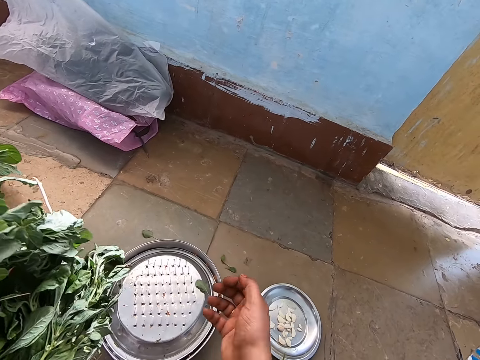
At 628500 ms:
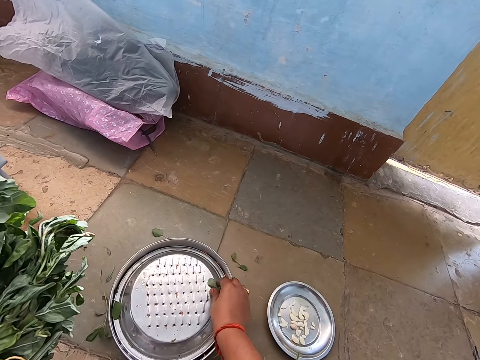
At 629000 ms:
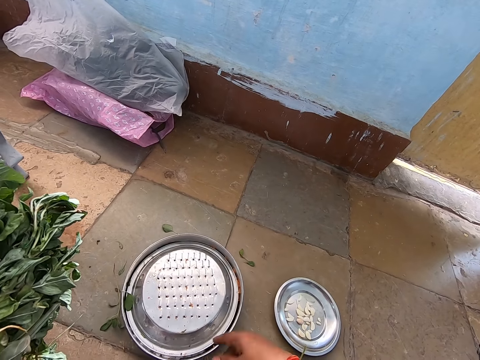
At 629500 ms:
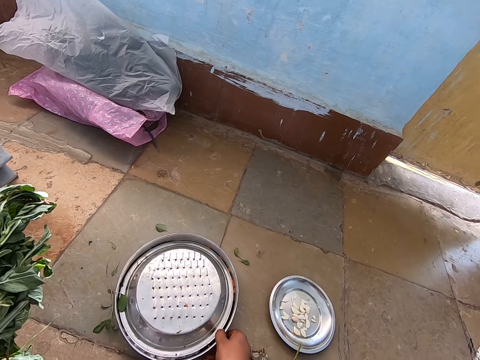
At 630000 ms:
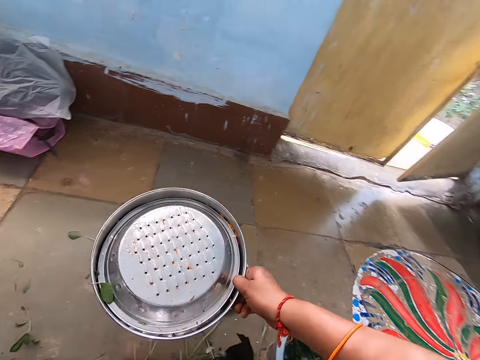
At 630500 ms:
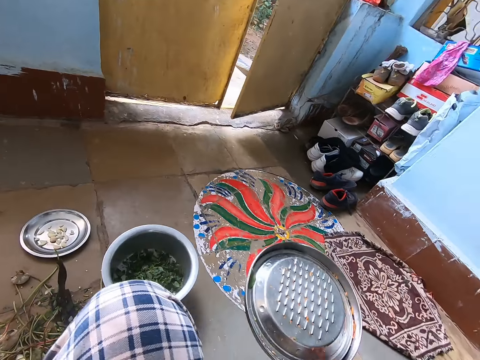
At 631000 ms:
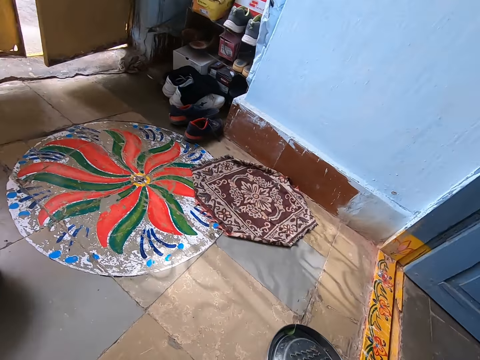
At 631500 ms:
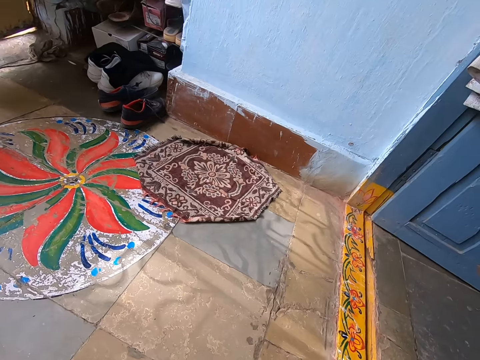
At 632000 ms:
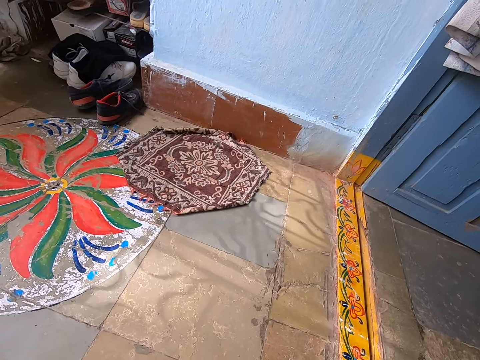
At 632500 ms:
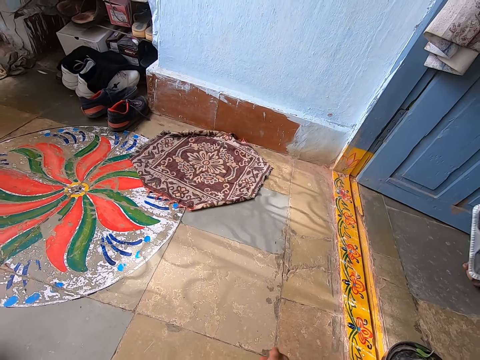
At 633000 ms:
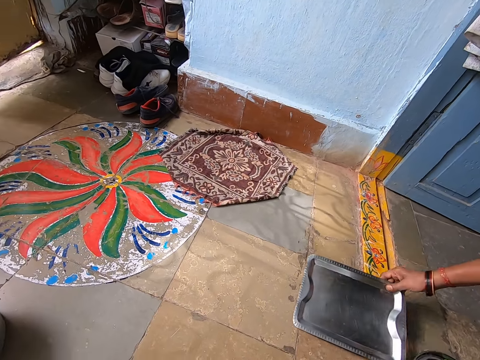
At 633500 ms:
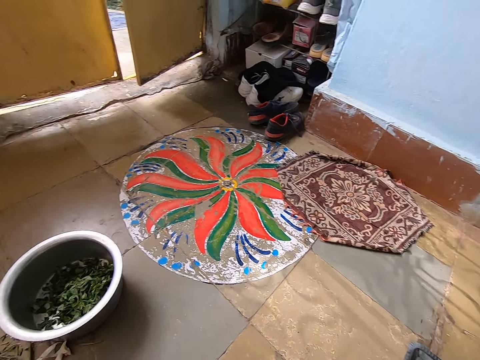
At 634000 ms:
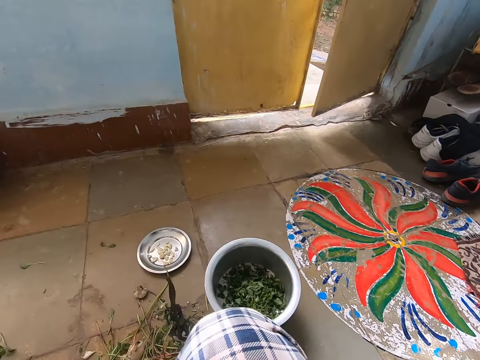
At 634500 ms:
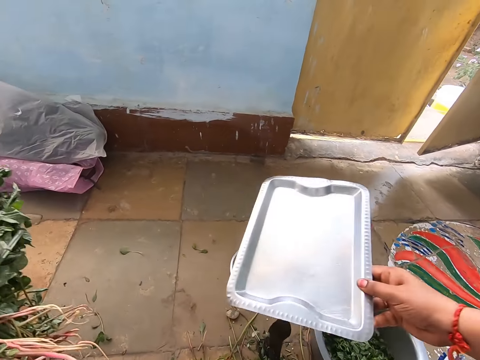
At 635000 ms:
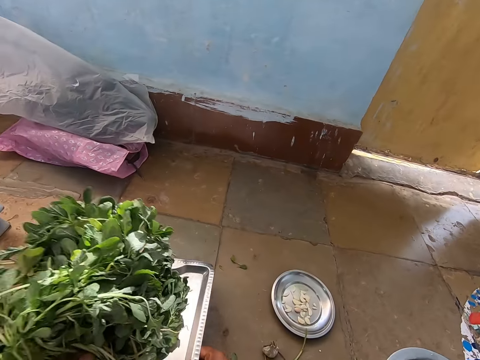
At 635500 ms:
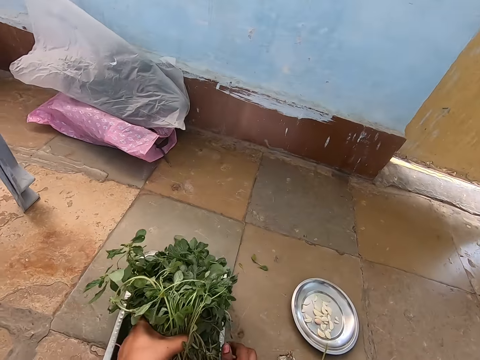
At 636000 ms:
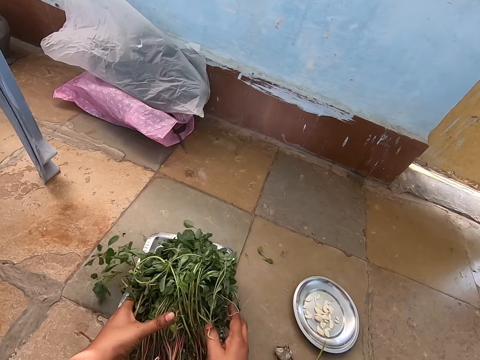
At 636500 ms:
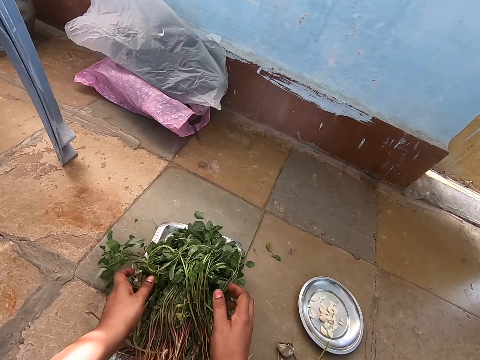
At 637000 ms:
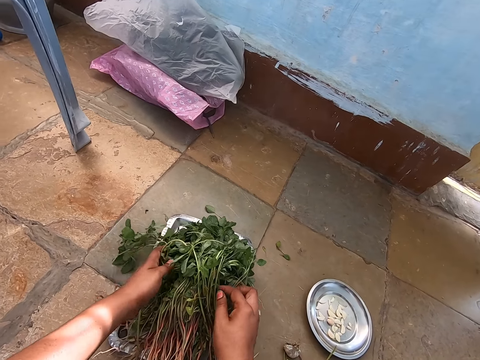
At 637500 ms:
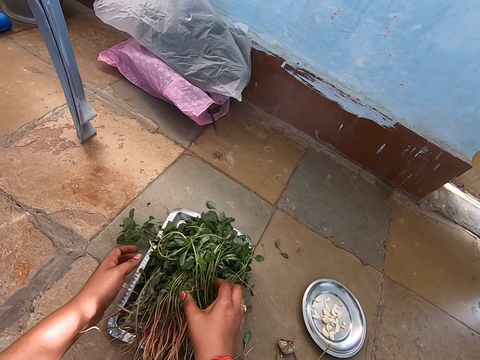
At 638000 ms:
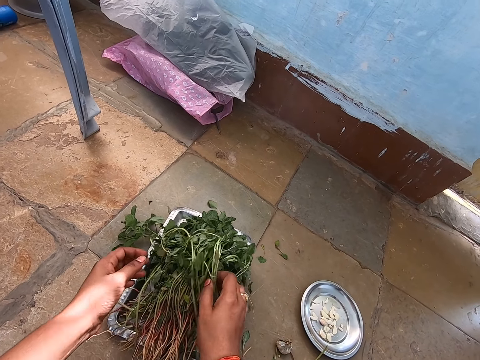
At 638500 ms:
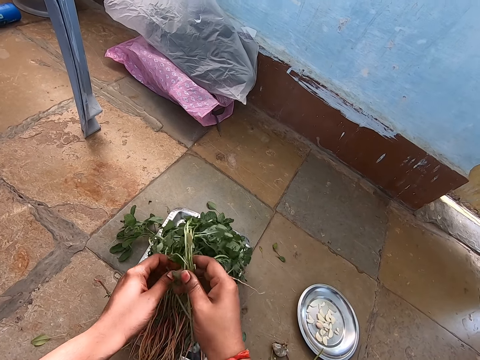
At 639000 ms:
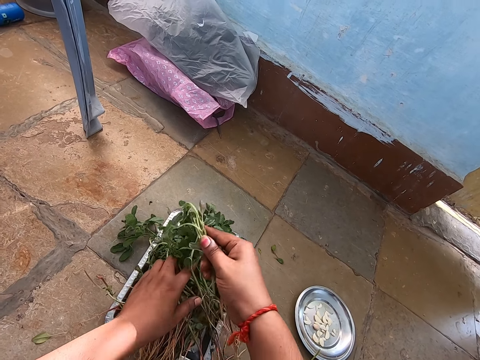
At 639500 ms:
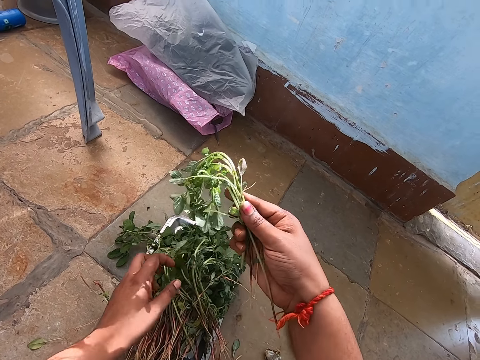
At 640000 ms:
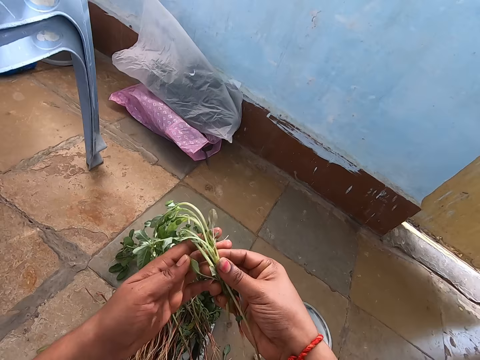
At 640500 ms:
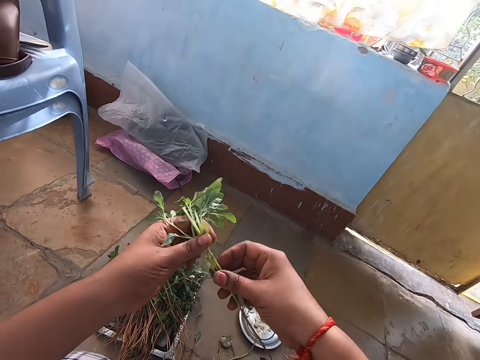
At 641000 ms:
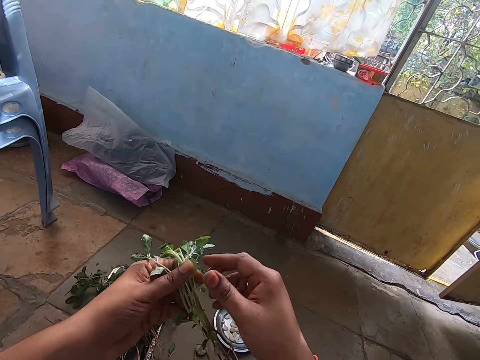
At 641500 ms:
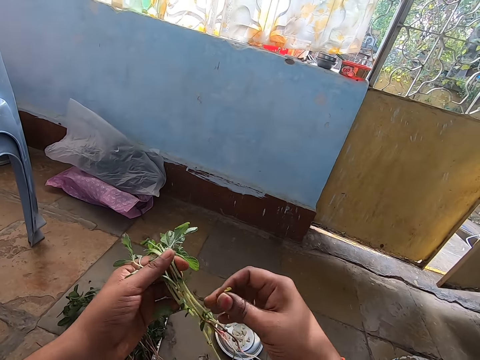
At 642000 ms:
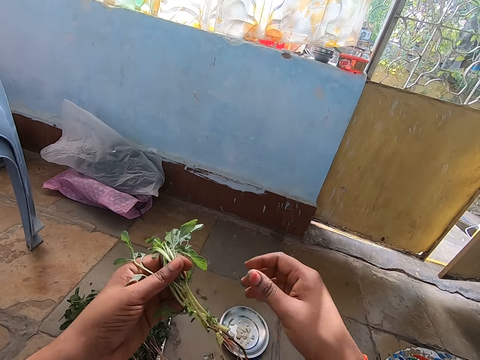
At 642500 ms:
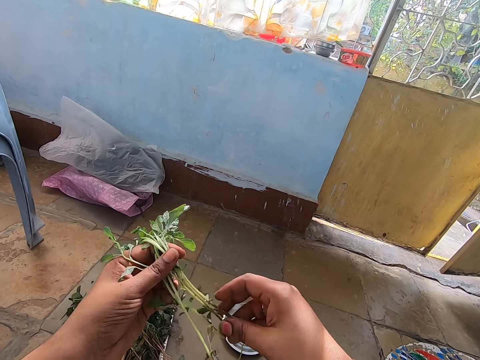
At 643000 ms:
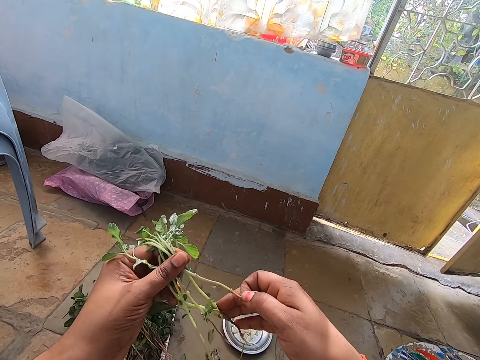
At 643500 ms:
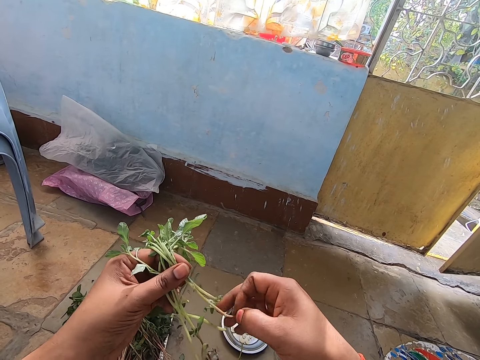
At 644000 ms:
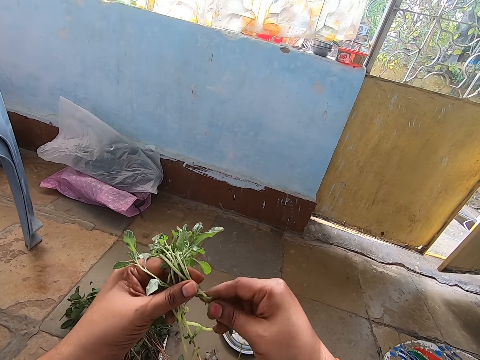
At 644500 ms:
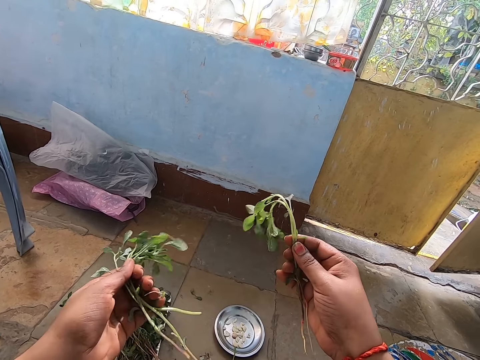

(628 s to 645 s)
The camera wearer picks a water spinach leaf from the tray on the floor with her right hand. She drops the water spinach leaves on the floor with her right hand. She picks the tray from the floor with her right hand. She drops the tray on the floor with her right hand. The woman drops a tray on the floor with her right hand. The camera wearer picks the tray from the floor with her right hand. She drops the tray on the floor with her right hand. She drops the bunch of water spinach on the tray on the floor with her left hand. She holds some water spinach on the tray on the floor with her left hand. She picks some water spinach from the tray on the floor with her right hand. She passes the water spinach from her right hand to her left hand. She holds the vegetables with both hands. She passes a water spinach leaf from her left hand to her right hand. She drops the water spinach leaf on the floor with her right hand. She peels the vegetables. She passes the water spinach from her left hand to her right hand.

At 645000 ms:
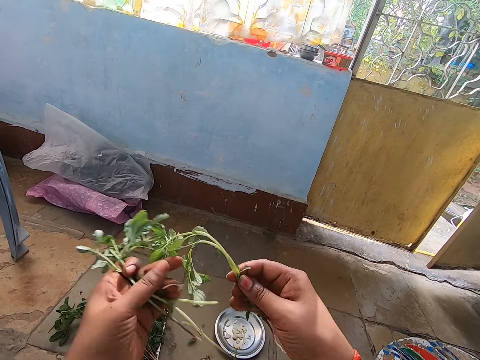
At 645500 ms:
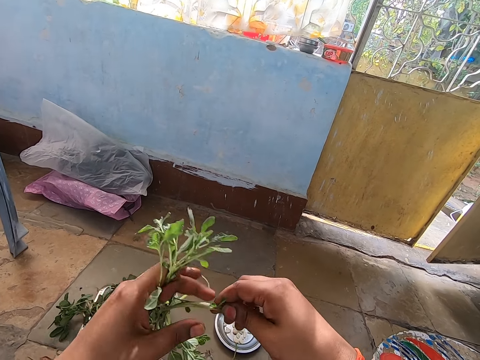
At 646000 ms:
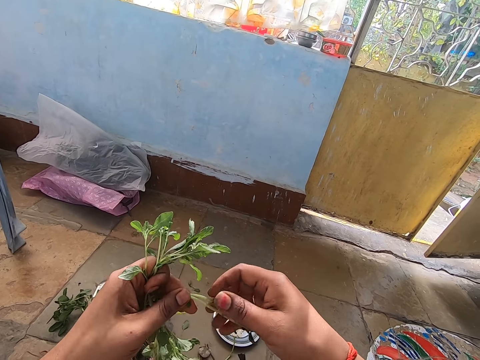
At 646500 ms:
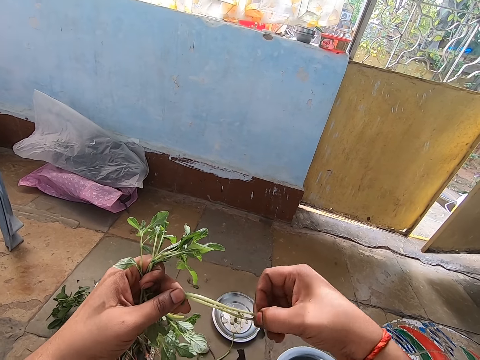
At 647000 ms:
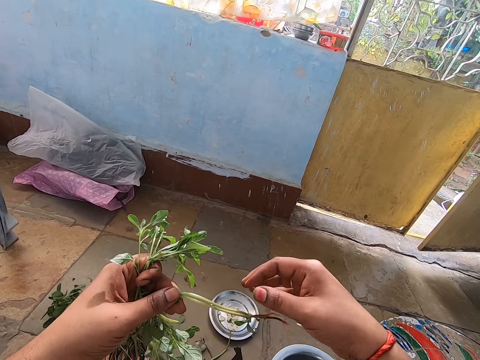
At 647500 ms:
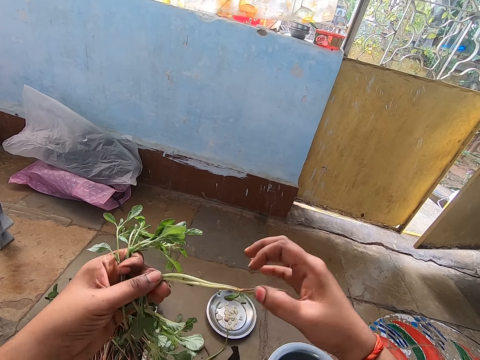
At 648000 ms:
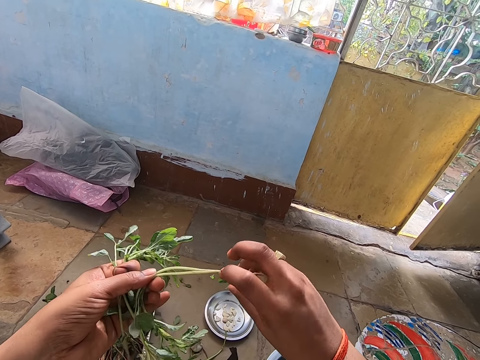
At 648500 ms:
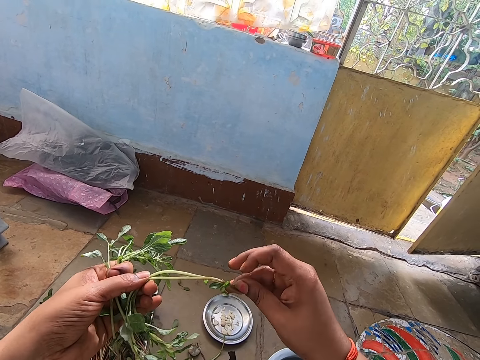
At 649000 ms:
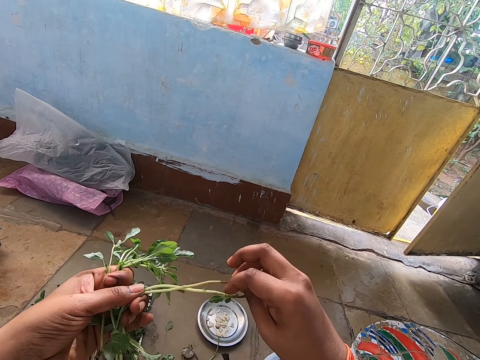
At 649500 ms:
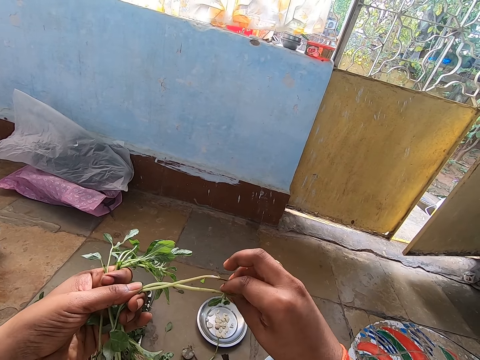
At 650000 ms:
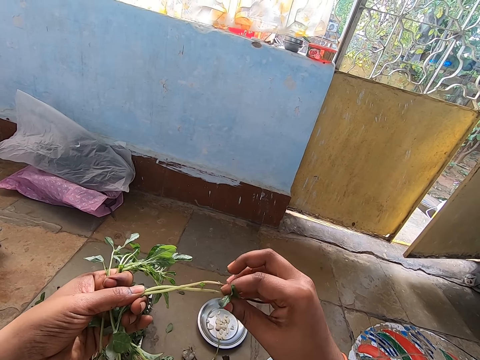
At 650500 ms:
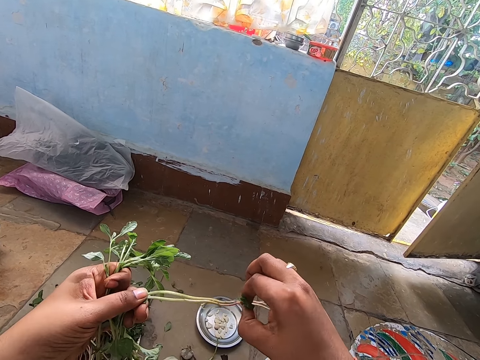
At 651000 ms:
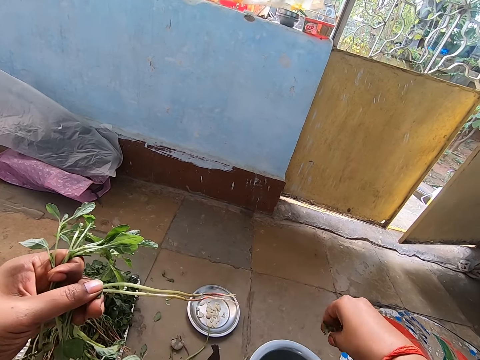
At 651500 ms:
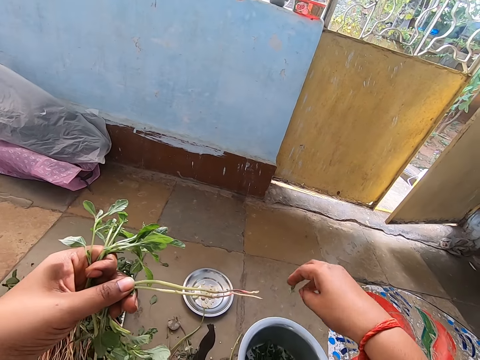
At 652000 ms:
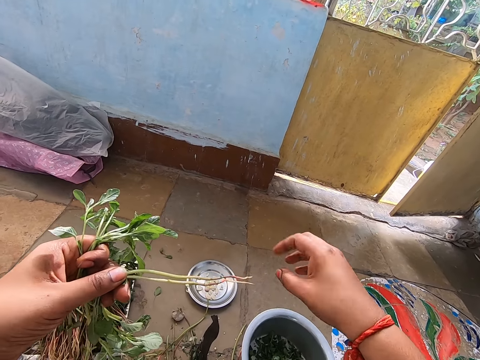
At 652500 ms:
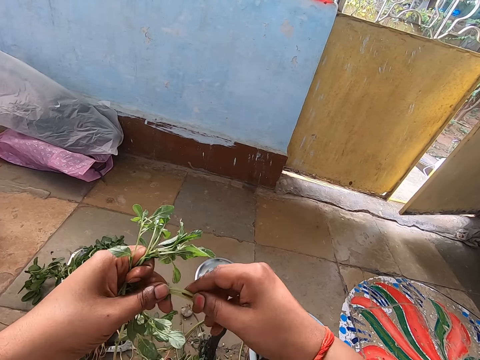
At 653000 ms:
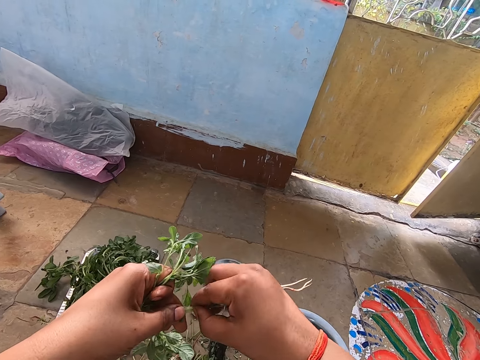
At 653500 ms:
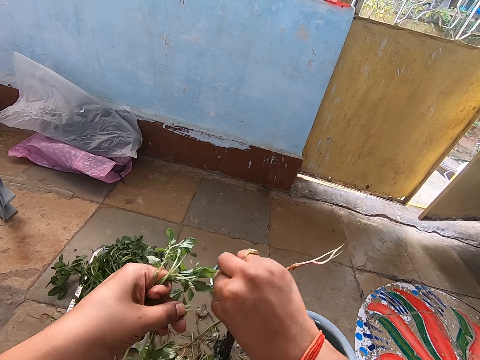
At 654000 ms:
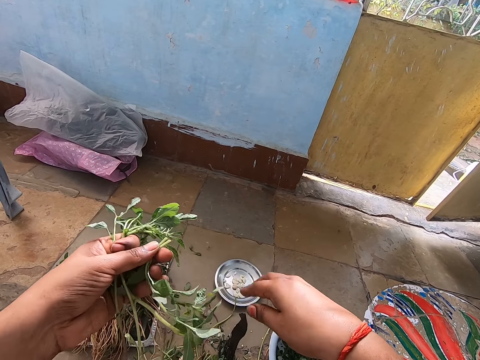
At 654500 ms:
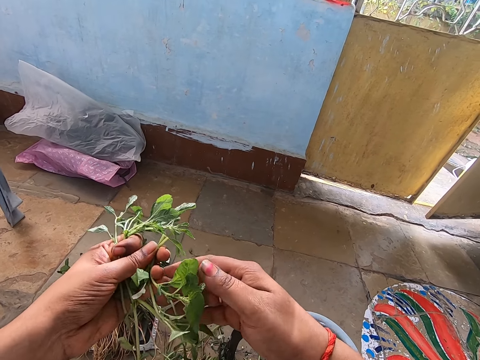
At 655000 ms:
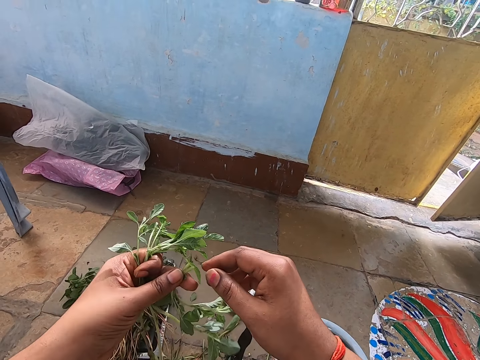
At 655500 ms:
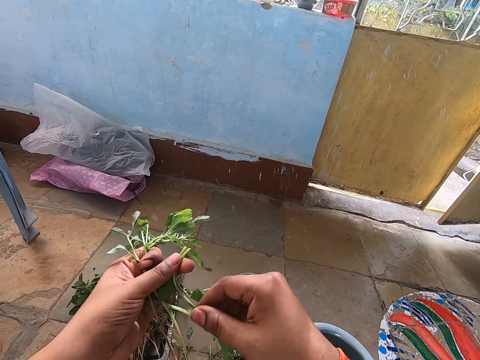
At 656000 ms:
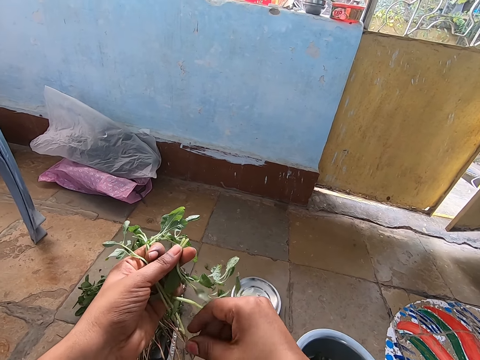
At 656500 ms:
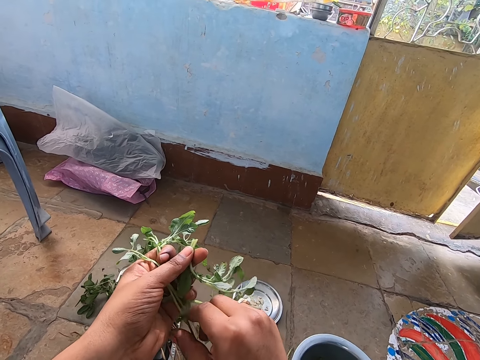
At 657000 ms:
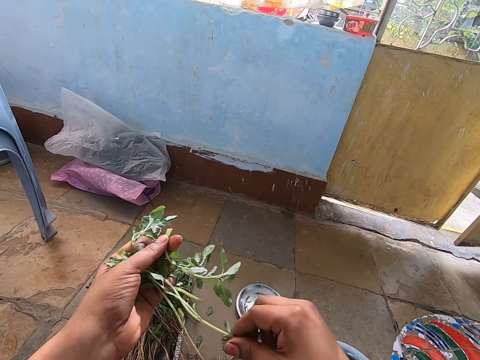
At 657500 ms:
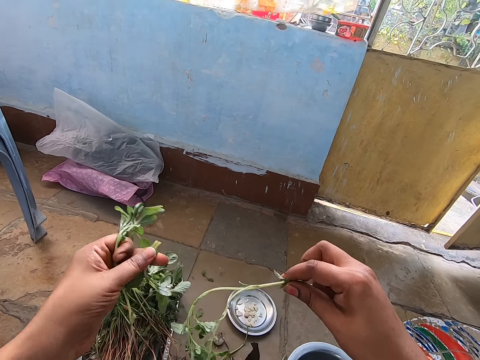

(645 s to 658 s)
The camera wearer holds the water spinach with both hands. She removes some water spinach leaves from the water spinach in her left hand with her right hand. She cuts some water spinach leaves from the water spinach in her left hand with her right hand. She drops the water spinach leaves in the bowl on the floor with her right hand. She breaks the water spinach stem in her left hand with her right hand. She drops the water spinach stem on the floor with her right hand. She picks the water spinach from her left hand with her right hand. She peels the vegetables.
